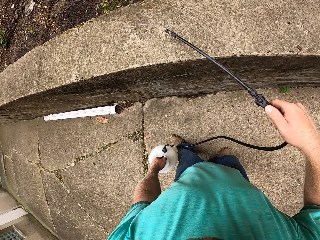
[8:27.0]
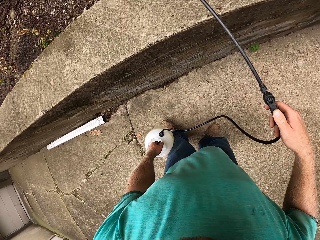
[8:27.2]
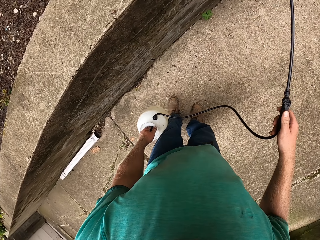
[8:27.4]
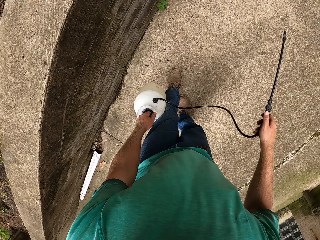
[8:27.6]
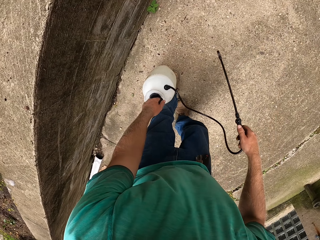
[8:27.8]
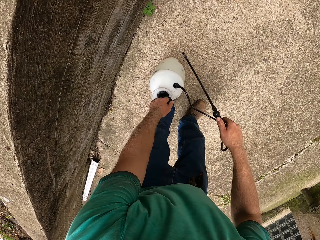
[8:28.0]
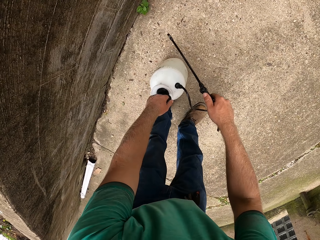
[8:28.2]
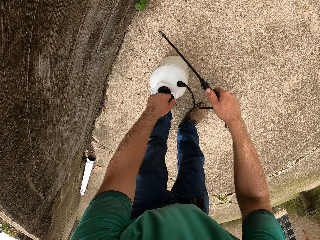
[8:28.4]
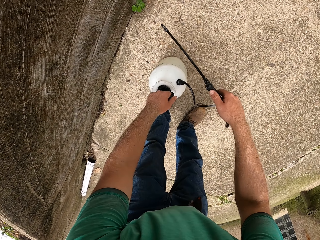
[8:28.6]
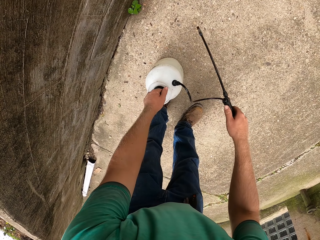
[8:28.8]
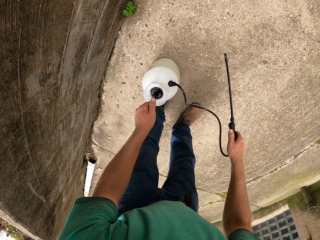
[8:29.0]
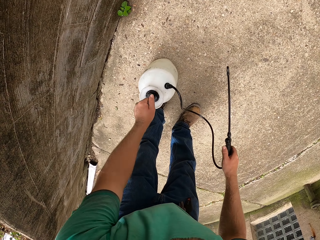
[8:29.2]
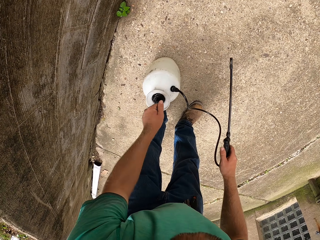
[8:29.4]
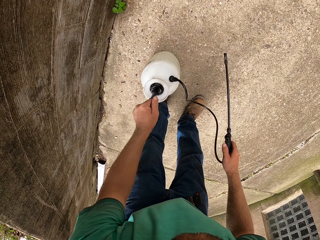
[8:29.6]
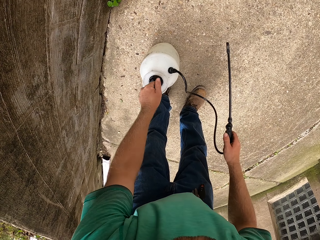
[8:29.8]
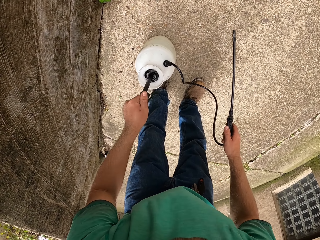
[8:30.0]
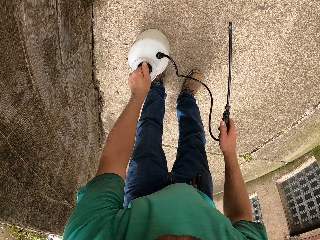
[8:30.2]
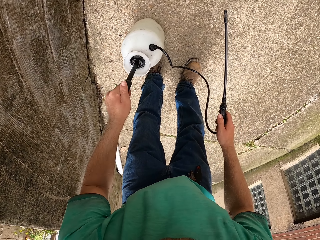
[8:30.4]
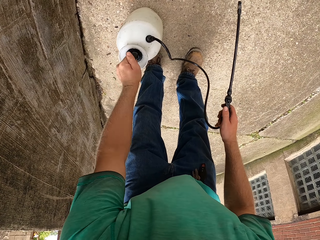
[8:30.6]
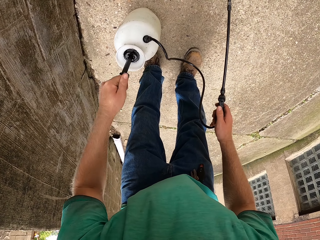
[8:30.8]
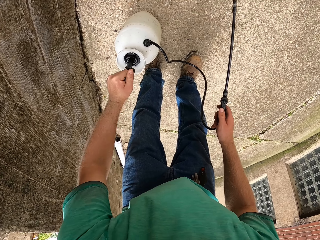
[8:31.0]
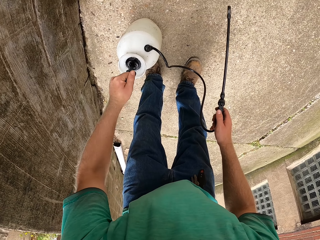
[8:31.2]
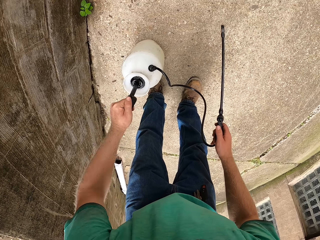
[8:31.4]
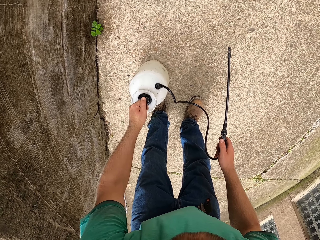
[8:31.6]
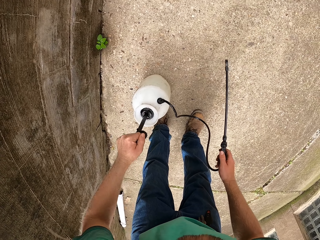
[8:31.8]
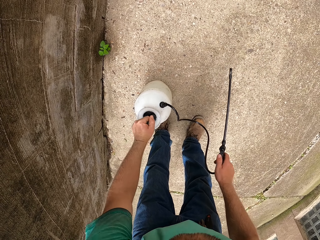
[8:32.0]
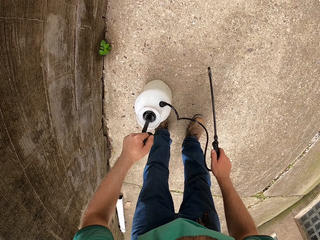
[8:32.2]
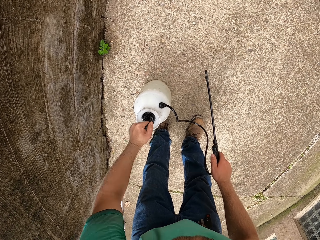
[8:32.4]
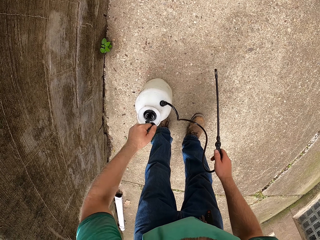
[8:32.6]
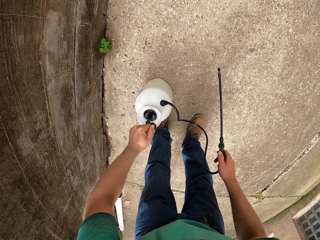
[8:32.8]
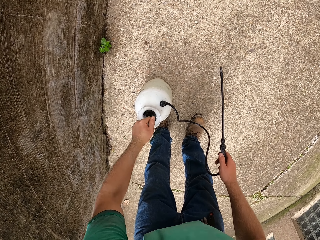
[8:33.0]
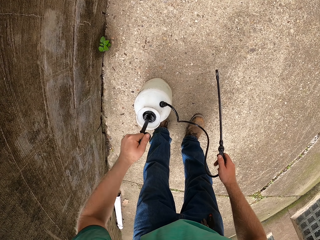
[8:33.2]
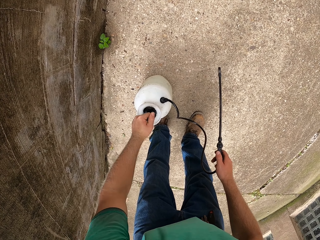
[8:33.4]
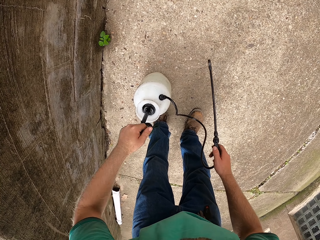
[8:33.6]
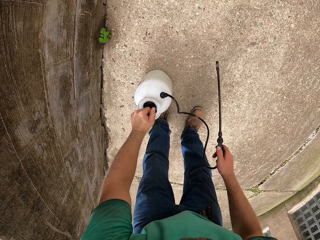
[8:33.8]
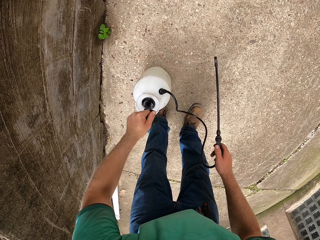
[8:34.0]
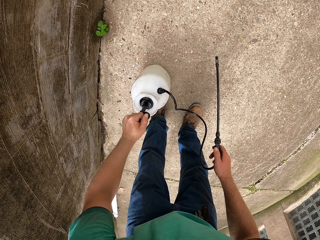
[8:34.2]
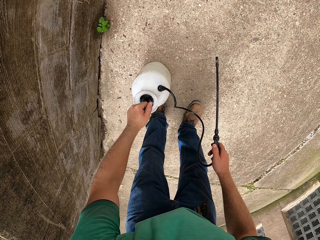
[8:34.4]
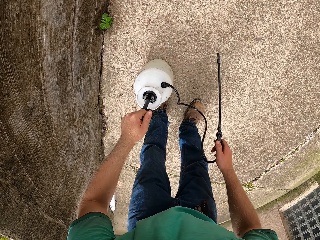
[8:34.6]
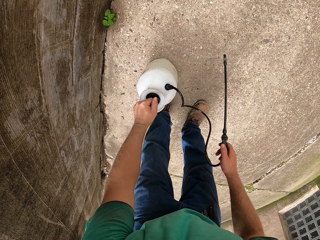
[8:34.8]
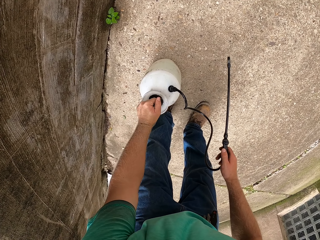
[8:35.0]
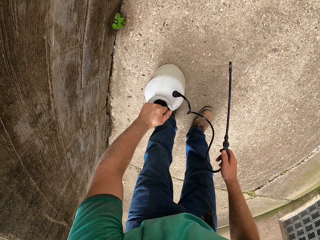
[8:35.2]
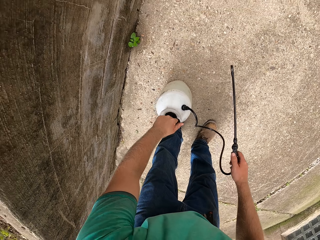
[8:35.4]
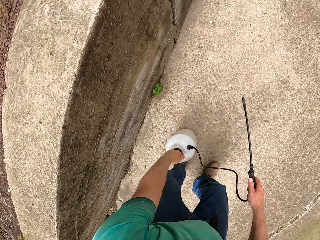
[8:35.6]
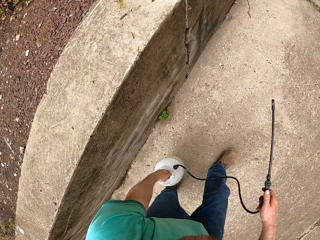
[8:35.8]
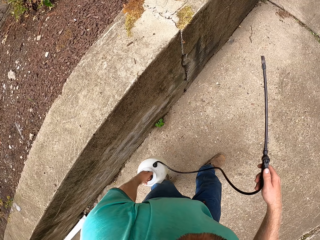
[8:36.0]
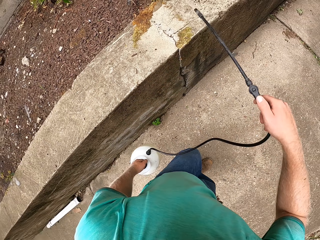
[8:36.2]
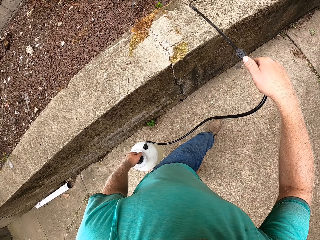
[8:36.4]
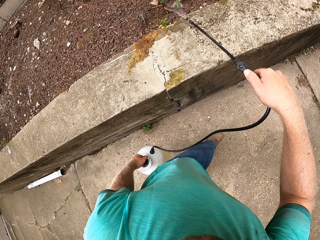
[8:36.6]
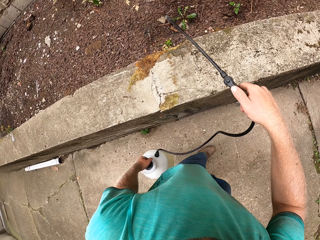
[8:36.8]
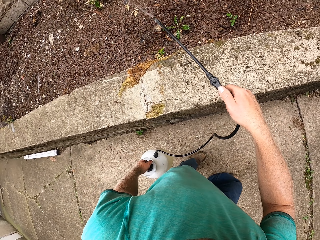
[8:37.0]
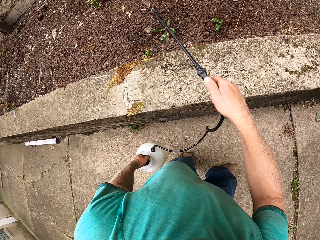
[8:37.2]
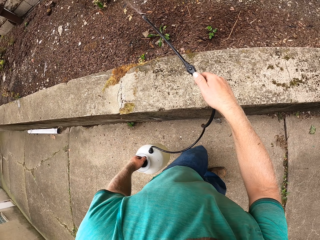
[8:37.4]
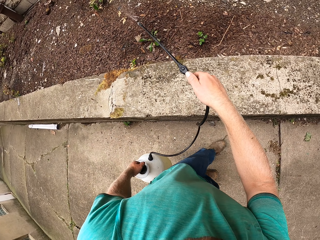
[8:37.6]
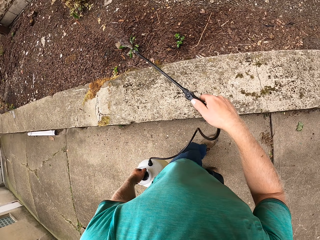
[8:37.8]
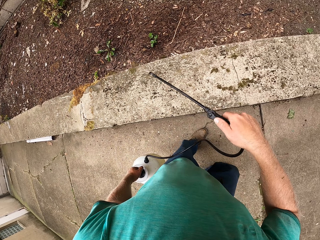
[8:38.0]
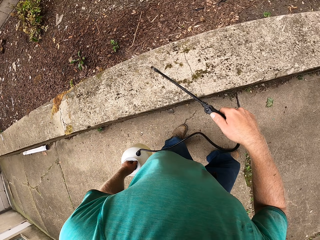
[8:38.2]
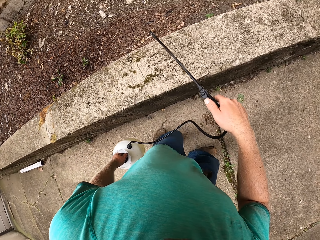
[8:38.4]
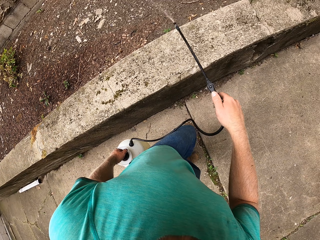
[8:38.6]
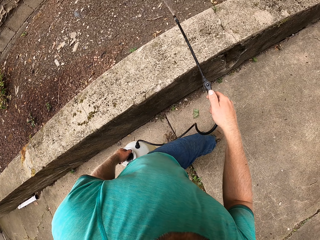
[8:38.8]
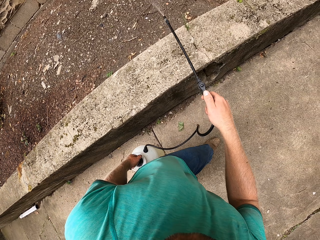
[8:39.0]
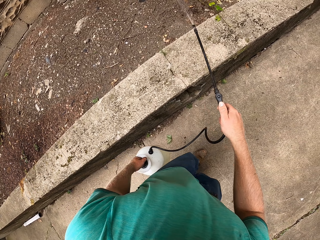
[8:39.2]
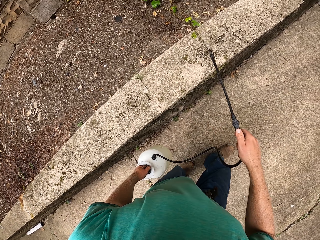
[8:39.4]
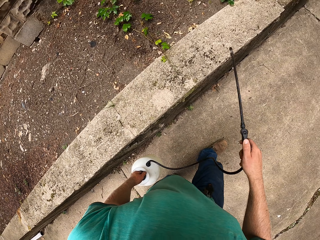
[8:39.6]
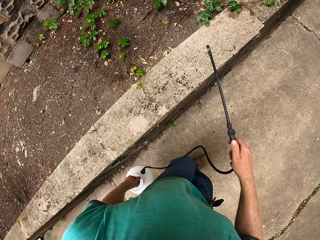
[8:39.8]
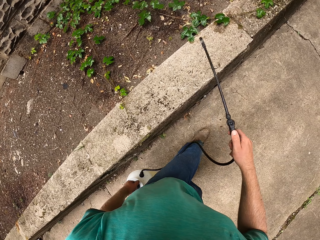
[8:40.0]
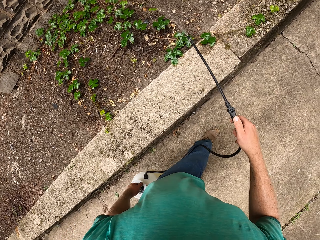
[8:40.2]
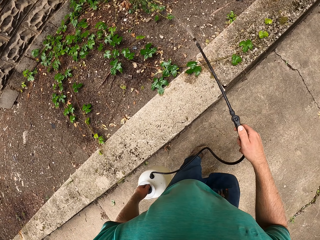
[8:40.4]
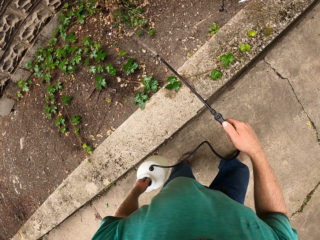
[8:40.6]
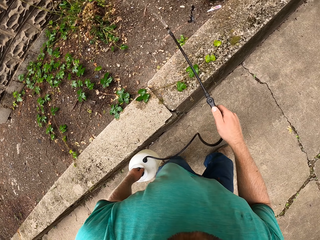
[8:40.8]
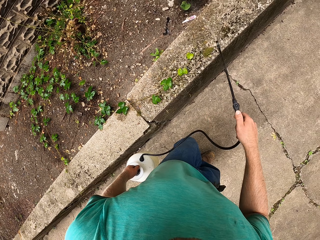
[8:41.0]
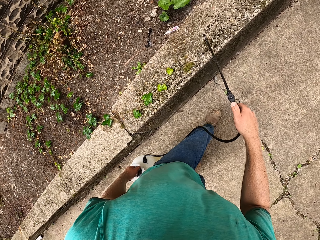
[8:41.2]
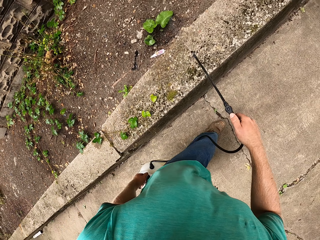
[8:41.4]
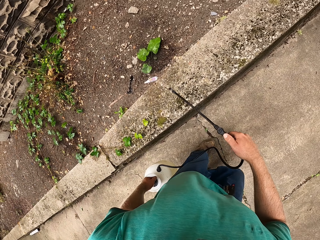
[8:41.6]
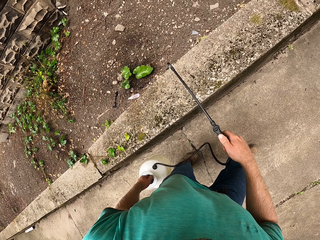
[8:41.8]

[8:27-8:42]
The camera wearer drops the cylinder on the ground with his left hand. He pumps the plunger on the cylinder with his left hand. He lifts the cylinder from the ground with his left hand. He sprays liquid from the cylinder onto the plants with the nozzle in his right hand.

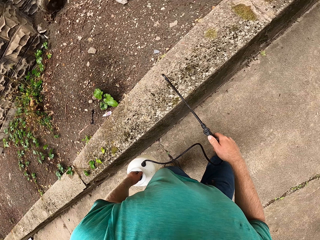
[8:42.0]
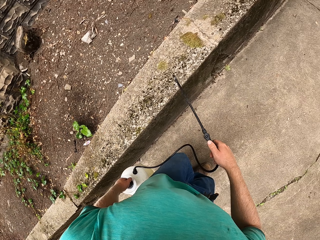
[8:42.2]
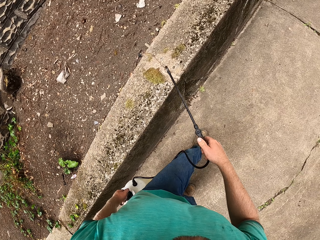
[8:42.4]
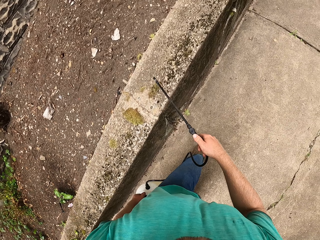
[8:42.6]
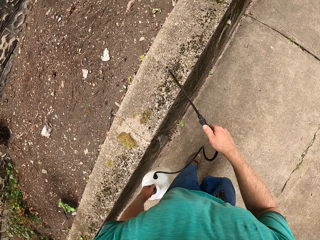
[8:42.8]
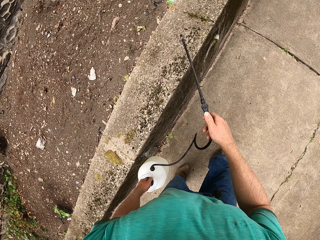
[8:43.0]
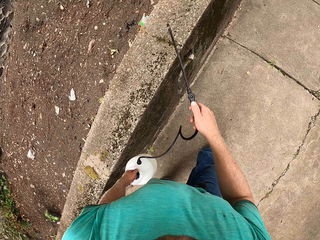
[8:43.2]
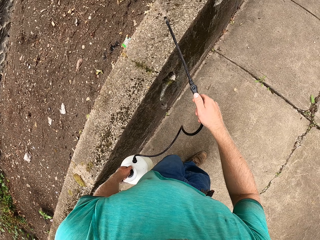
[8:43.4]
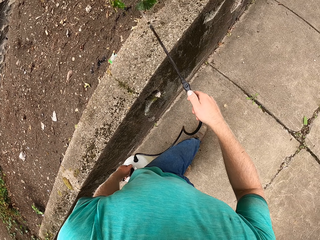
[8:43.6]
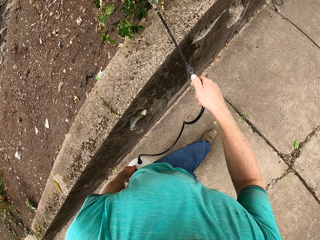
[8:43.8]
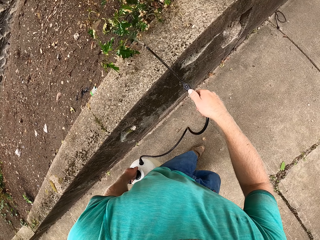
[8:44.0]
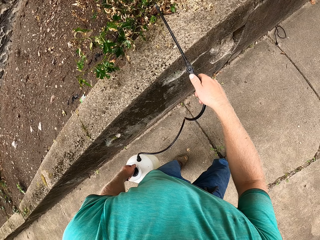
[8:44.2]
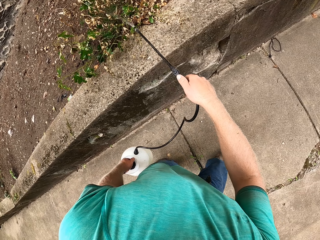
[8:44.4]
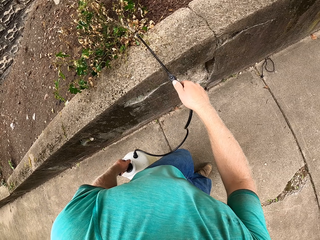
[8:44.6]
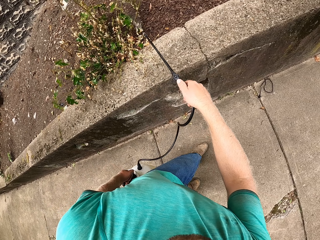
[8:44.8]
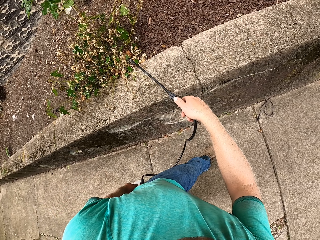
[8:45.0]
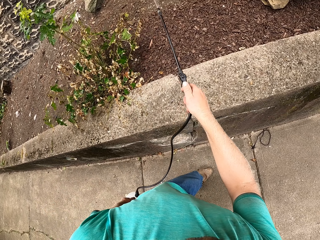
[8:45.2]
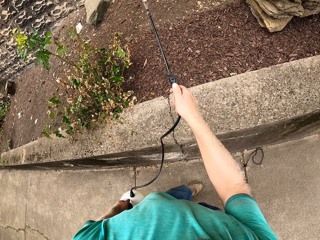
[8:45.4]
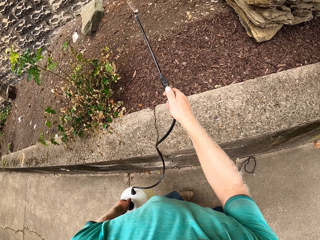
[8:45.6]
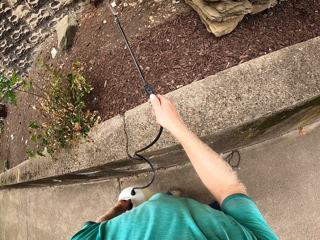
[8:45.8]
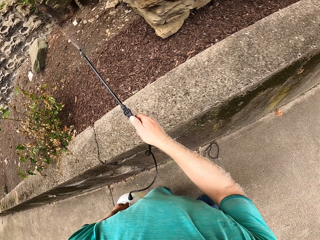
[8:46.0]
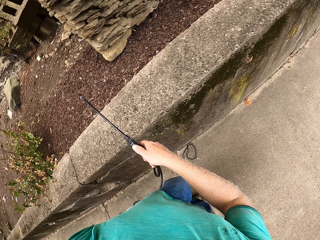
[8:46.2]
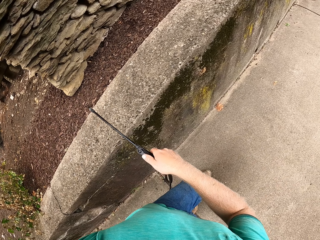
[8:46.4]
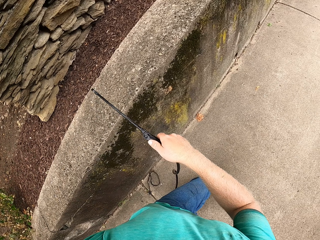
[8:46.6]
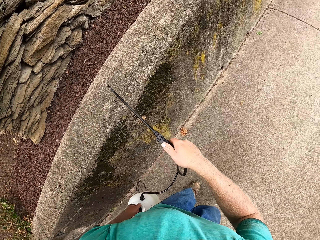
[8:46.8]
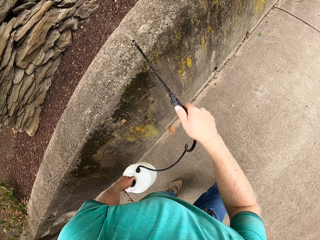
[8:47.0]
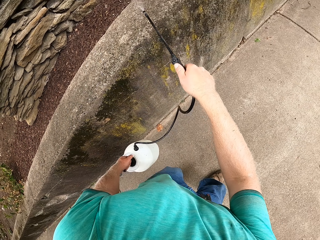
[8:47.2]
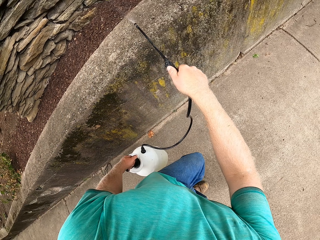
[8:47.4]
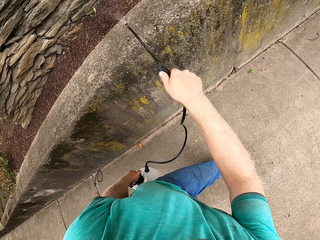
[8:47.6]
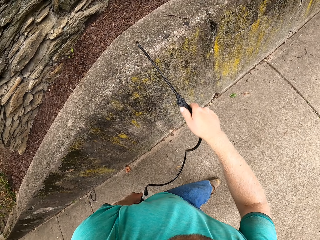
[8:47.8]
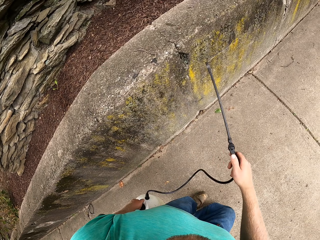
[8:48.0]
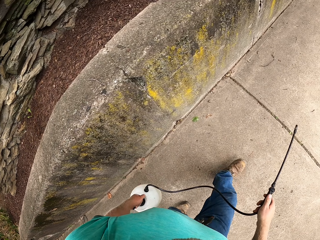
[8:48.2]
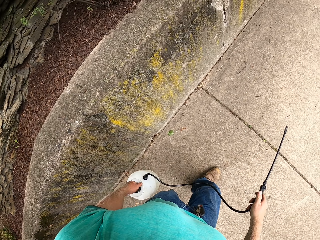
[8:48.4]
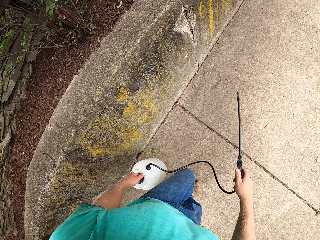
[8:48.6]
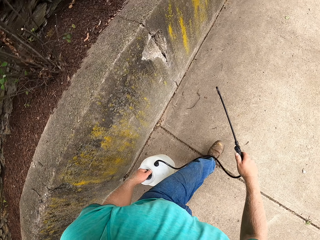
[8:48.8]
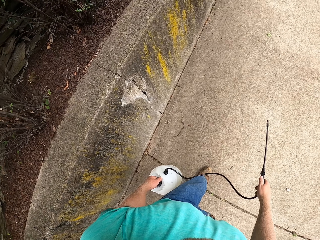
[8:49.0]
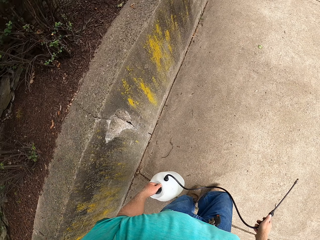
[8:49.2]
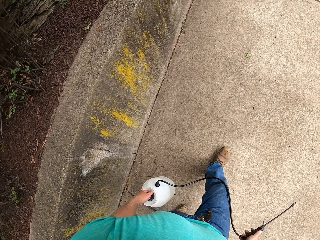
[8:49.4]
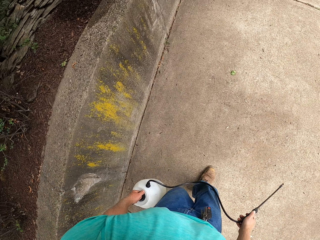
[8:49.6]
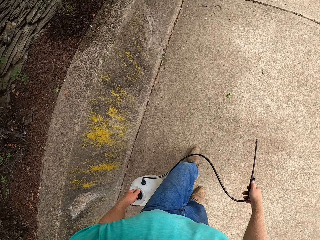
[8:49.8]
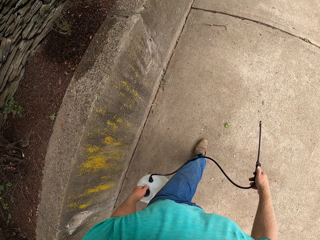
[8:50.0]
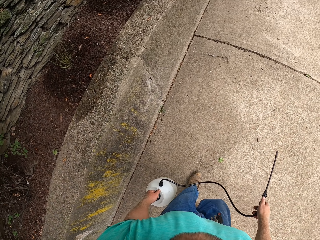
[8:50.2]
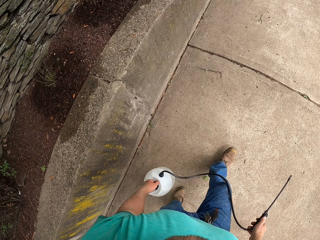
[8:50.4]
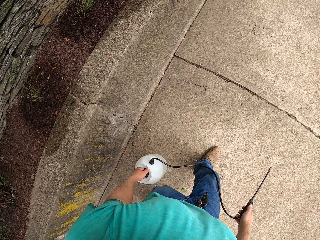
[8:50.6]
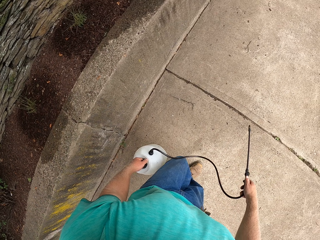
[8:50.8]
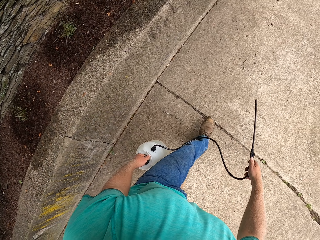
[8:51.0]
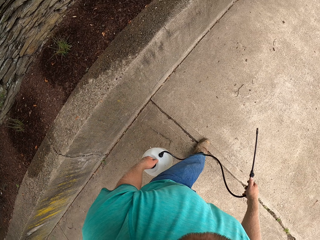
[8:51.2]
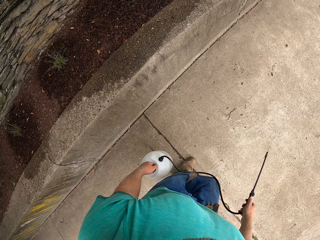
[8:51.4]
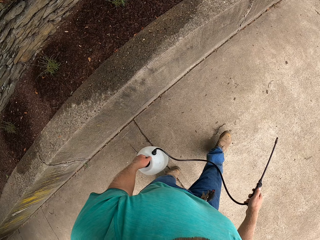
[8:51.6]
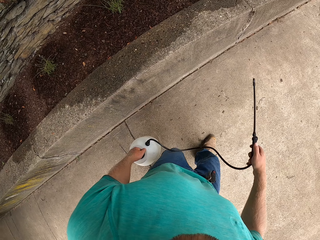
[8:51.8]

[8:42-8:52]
The camera wearer walks on the pavement.
